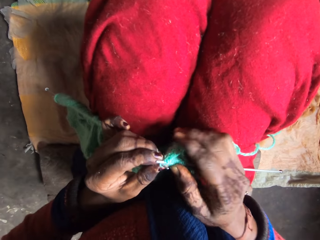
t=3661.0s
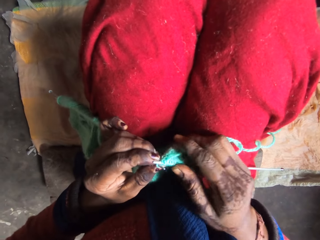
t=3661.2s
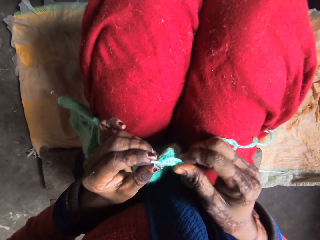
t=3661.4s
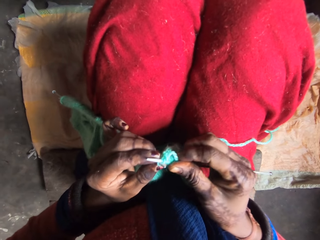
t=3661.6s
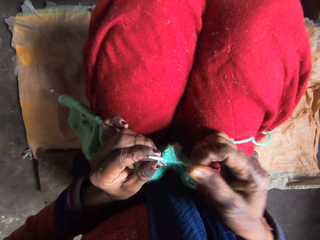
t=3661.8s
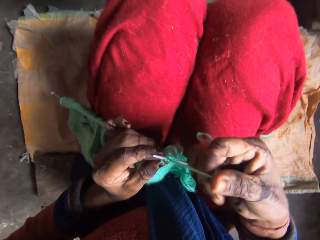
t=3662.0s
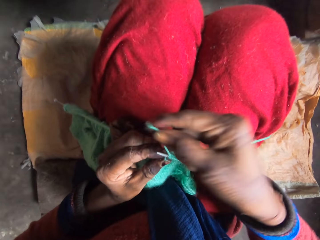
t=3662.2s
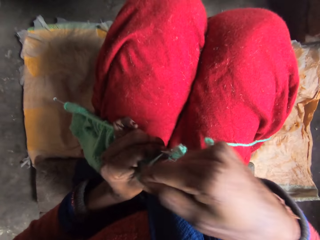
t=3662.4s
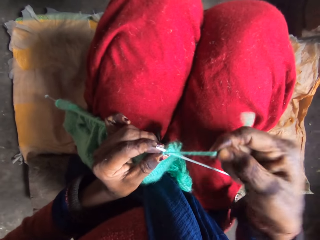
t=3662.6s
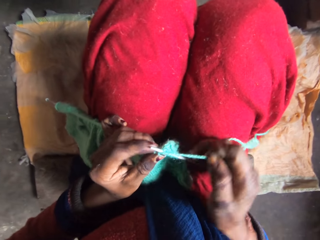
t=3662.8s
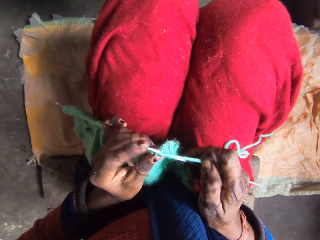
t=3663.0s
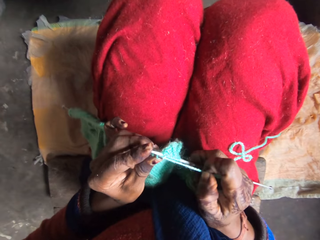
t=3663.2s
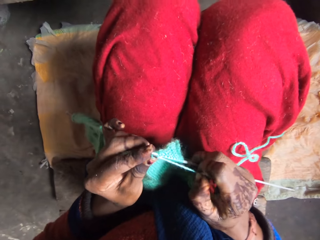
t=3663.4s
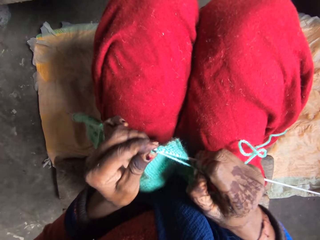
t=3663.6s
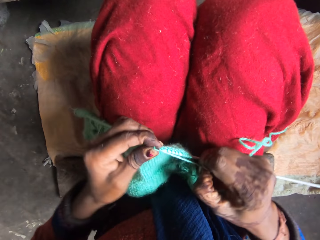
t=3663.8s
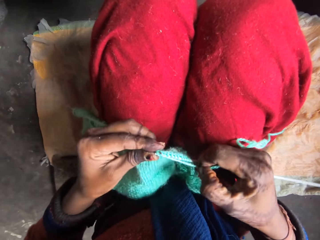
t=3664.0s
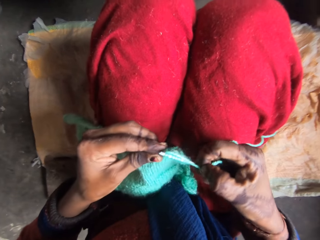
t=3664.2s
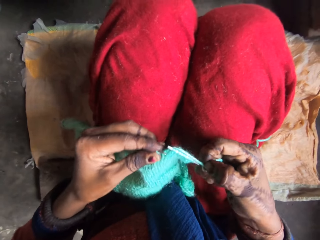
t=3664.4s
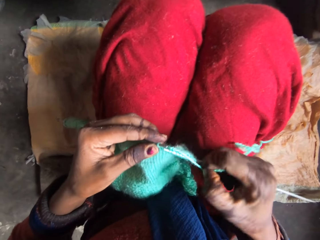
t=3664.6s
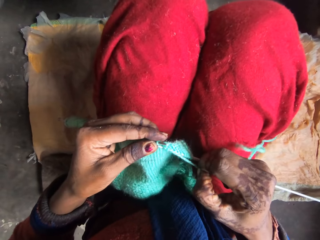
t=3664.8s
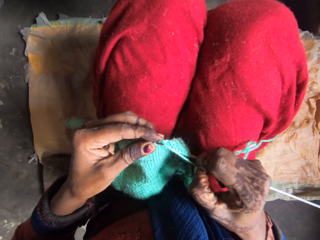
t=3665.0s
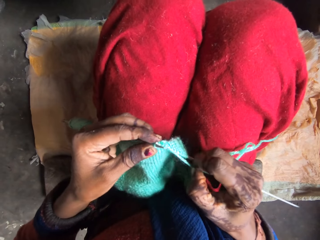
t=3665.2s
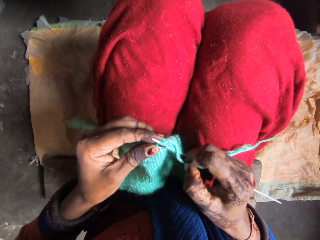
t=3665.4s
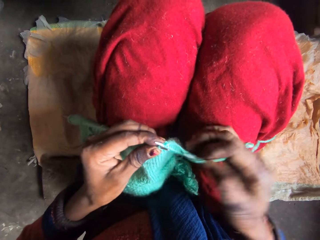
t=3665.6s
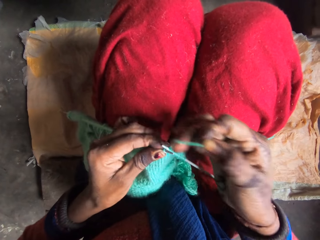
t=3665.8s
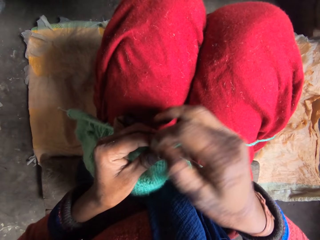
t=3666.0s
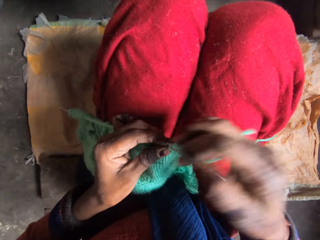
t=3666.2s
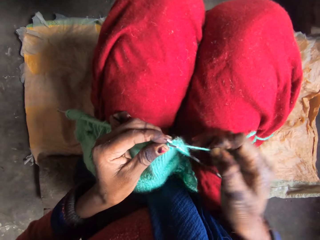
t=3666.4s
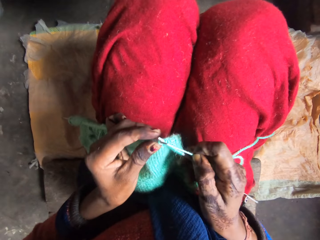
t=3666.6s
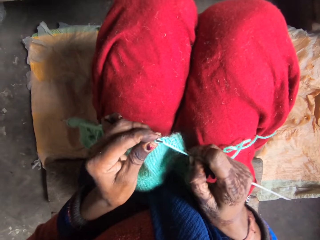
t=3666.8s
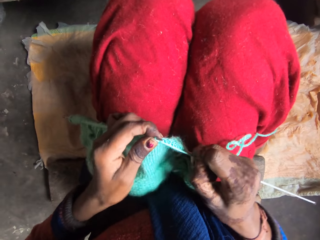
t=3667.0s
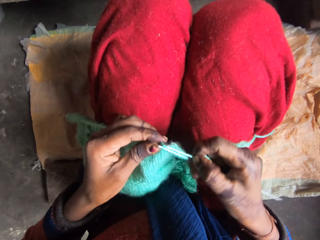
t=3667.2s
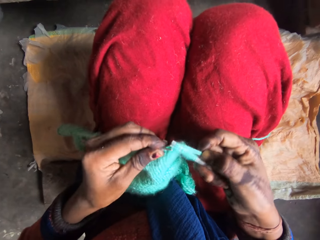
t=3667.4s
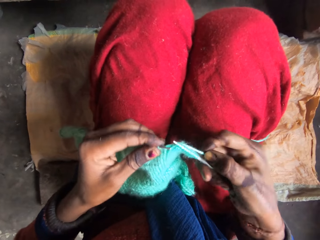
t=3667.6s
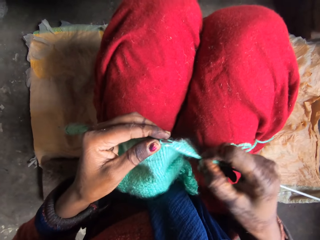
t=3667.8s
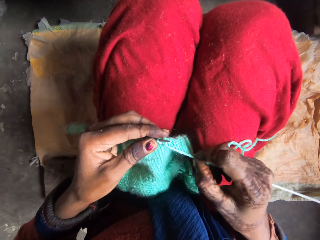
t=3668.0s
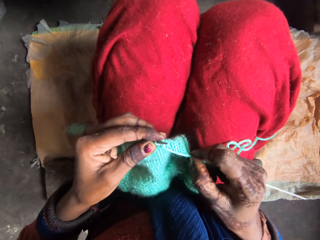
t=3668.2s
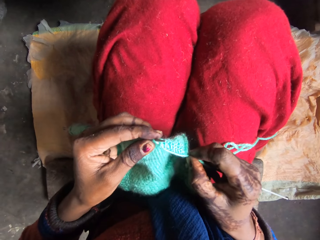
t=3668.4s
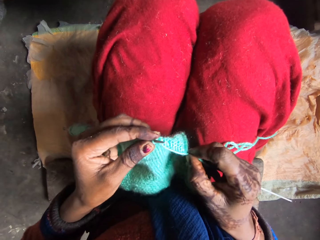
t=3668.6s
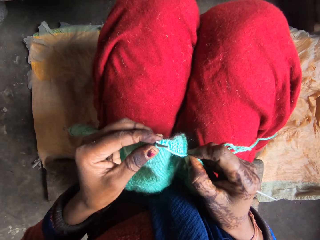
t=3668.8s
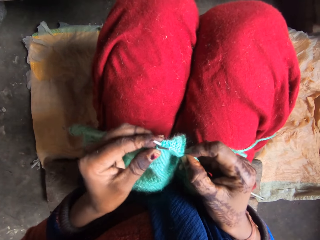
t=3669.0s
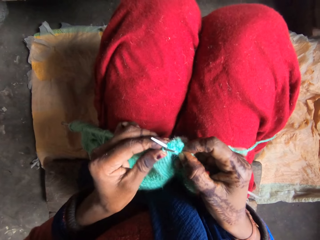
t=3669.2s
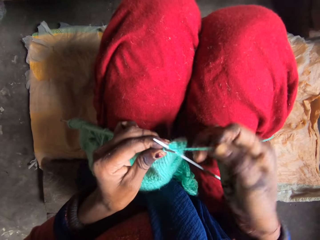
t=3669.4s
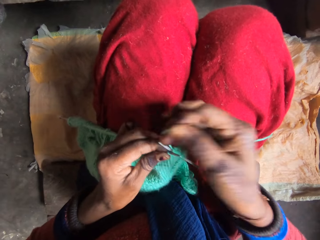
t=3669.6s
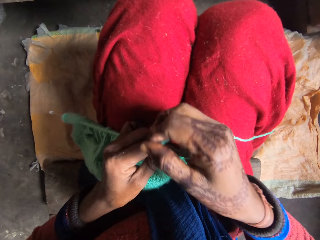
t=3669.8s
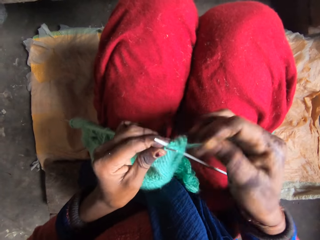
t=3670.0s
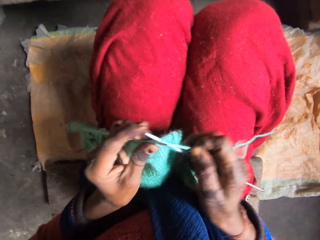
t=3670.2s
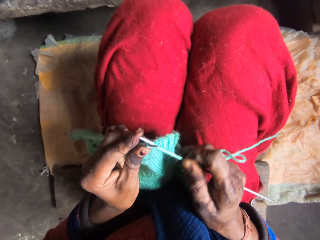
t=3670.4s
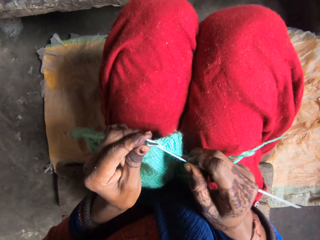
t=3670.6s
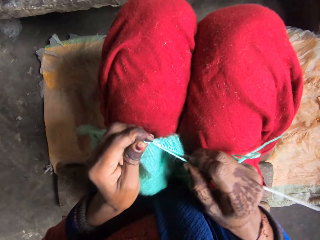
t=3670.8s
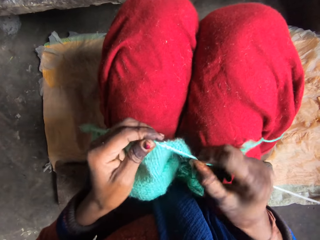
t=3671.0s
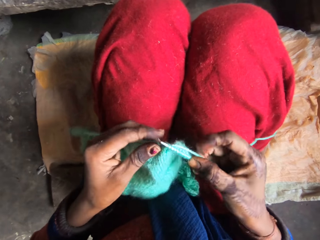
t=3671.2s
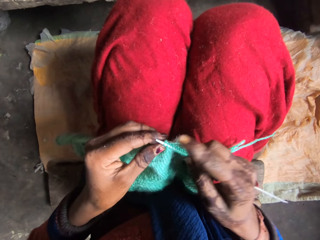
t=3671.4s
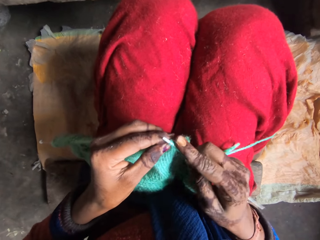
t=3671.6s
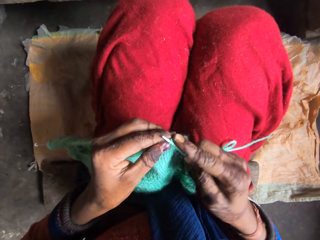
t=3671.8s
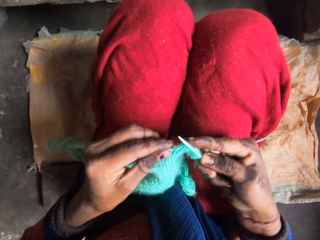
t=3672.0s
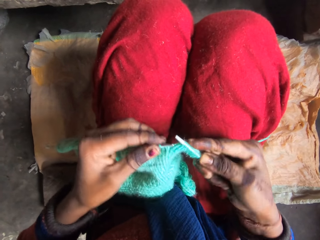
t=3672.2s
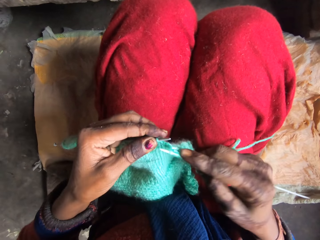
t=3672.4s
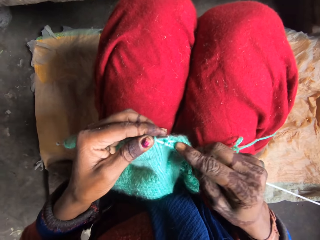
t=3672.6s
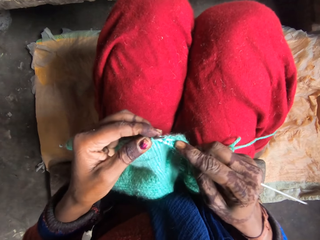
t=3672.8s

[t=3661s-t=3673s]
The camera wearer rolls the yarn over the needle. They knit the yarn with the needle. They roll the yarn over the needle. They knit the yarn with the needle.

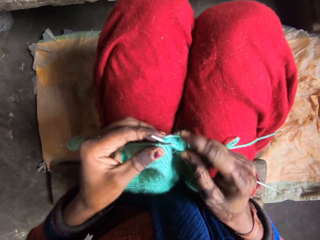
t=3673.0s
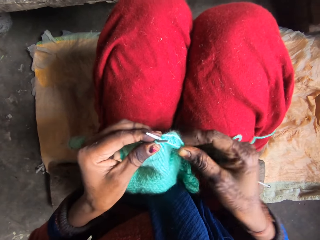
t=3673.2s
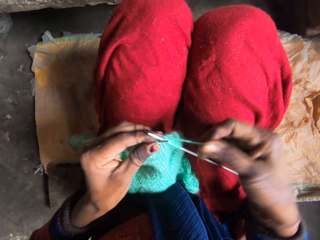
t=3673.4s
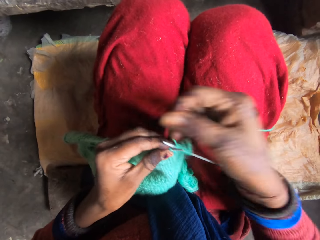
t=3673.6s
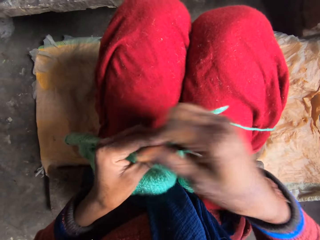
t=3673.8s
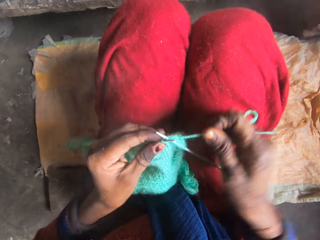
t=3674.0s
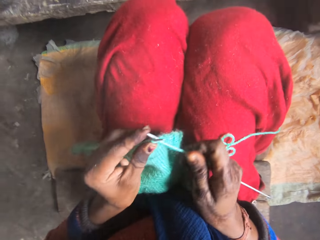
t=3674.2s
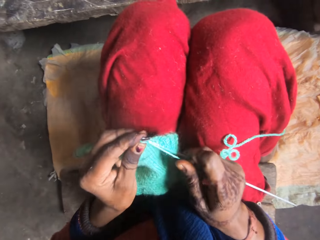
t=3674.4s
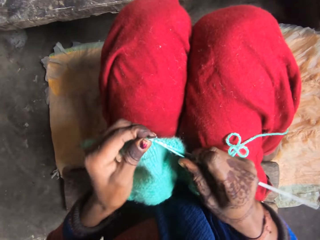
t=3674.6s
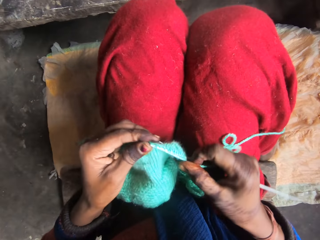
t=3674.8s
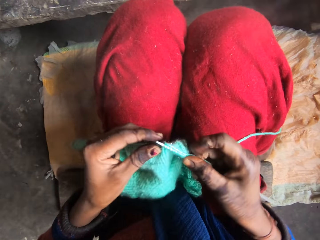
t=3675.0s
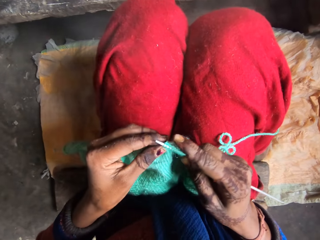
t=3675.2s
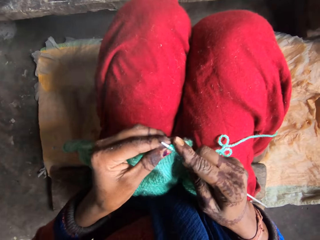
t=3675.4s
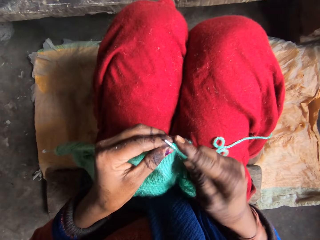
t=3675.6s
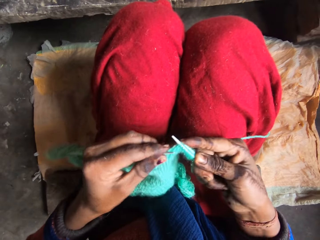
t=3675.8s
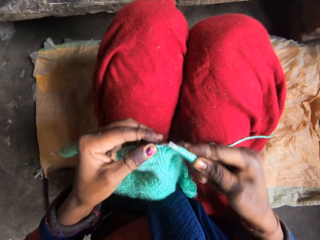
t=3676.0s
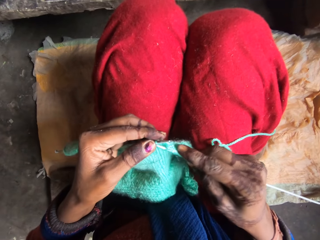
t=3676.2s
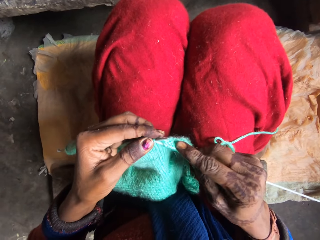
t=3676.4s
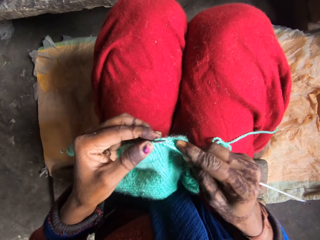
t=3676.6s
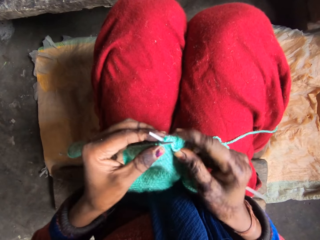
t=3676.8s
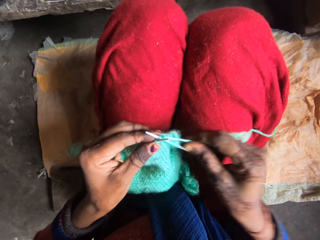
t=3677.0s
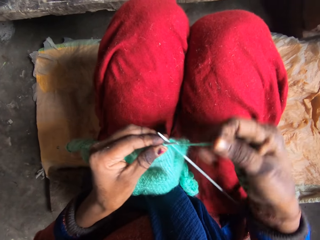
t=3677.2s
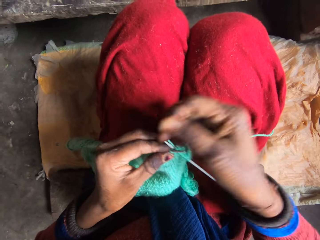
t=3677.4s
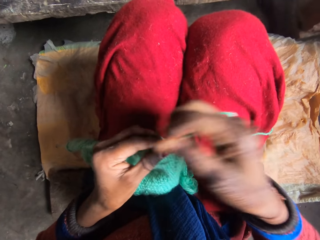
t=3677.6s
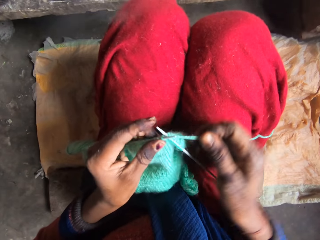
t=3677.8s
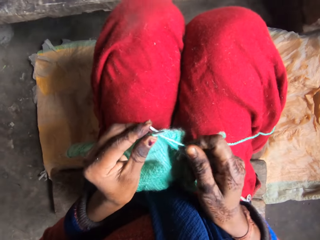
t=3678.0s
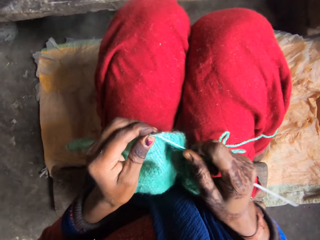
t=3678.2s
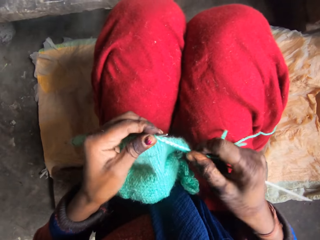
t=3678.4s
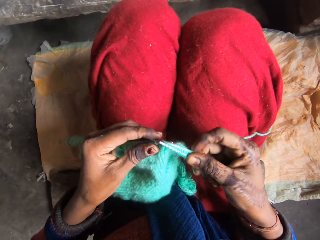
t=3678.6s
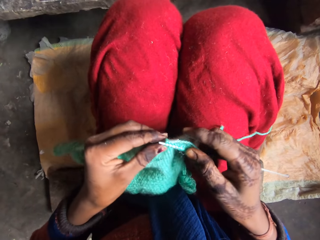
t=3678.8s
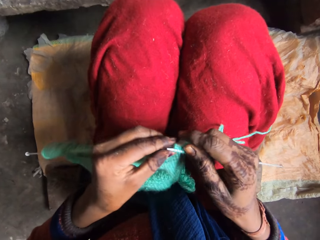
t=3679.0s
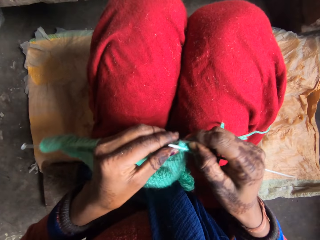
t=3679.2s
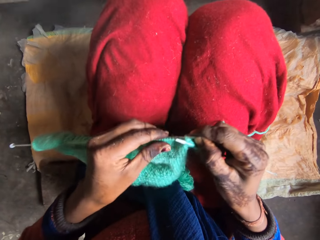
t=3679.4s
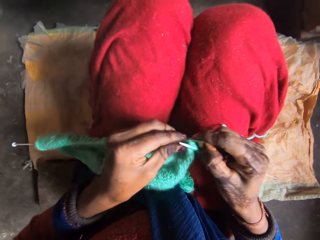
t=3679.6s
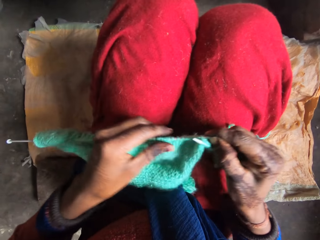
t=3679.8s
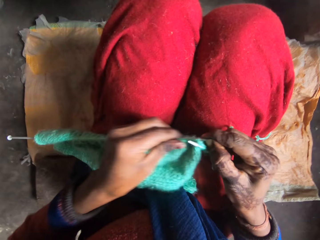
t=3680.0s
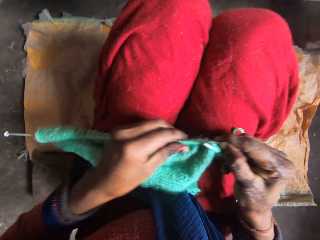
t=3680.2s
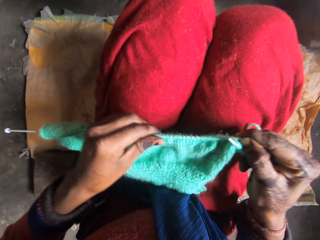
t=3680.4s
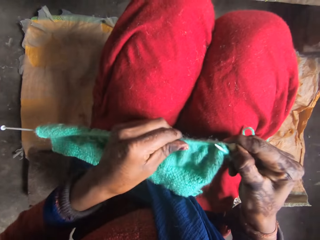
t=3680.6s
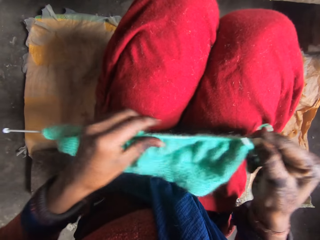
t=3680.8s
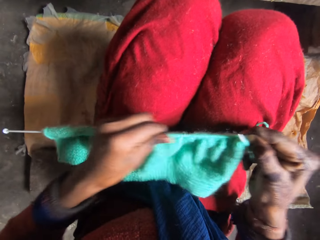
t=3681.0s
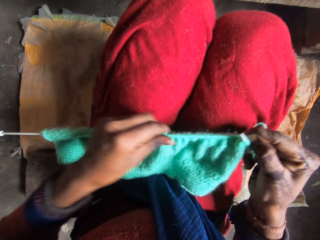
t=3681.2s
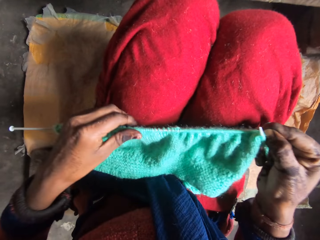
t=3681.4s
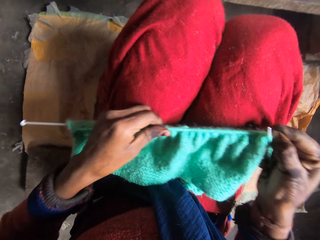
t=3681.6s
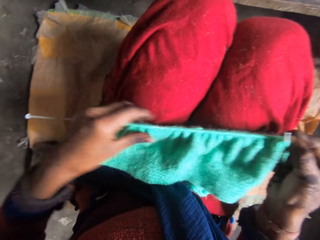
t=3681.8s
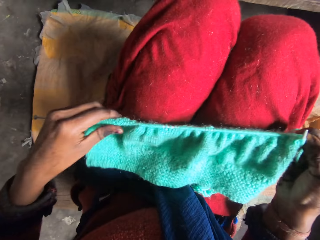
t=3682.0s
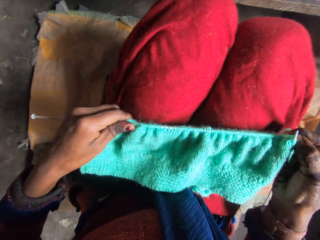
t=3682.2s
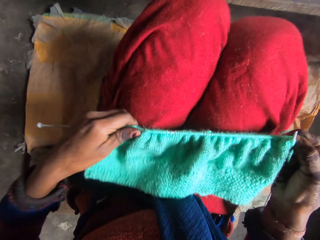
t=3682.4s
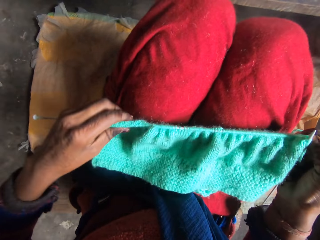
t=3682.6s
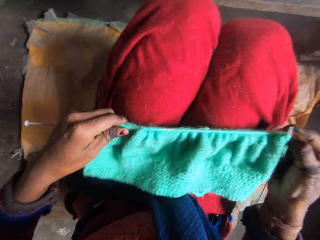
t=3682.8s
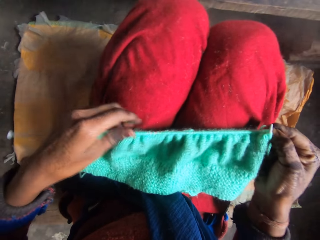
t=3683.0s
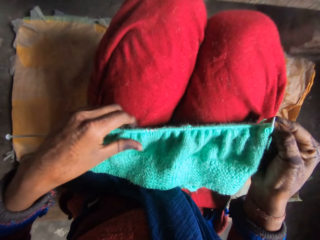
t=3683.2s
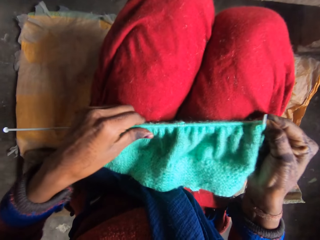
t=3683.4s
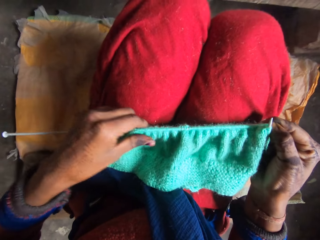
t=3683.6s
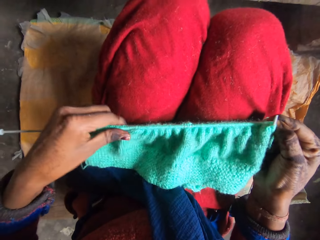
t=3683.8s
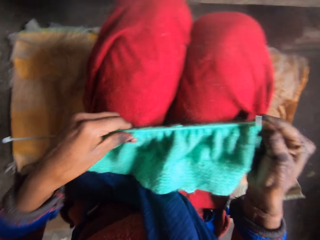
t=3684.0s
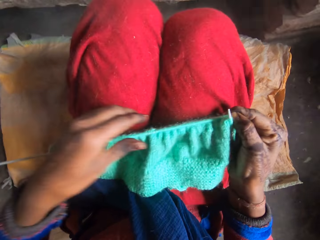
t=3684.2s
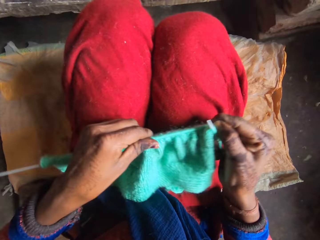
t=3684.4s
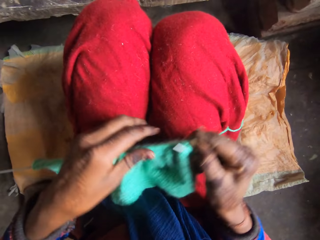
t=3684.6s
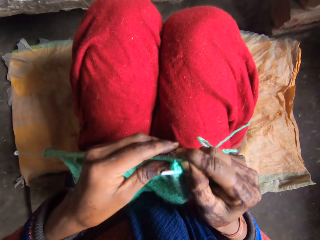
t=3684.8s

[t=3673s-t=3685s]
The camera wearer rolls the yarn over the needle. They knit the yarn with the needle. They roll the yarn over the needle. They knit the yarn with the needle. They straighten the fabric on the crochet. They adjust the yarn in the needle.
